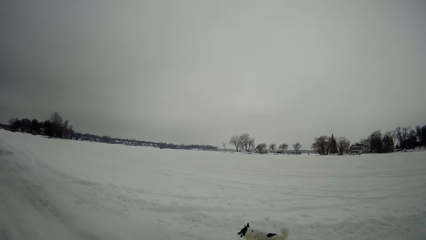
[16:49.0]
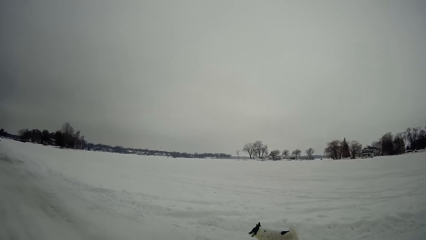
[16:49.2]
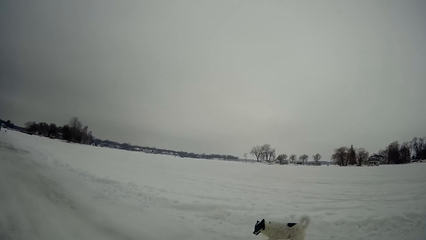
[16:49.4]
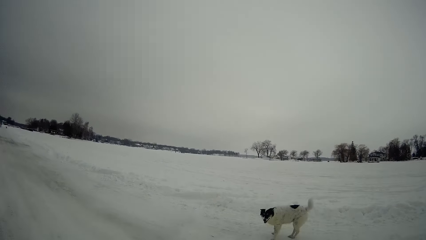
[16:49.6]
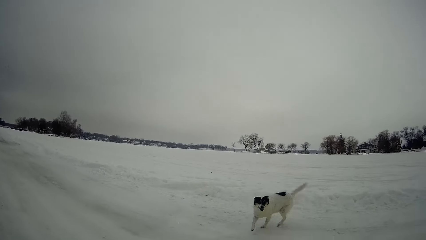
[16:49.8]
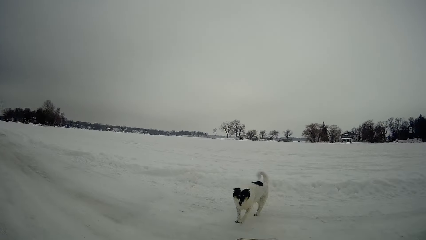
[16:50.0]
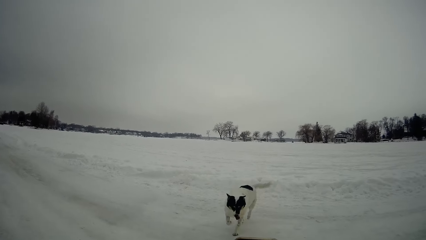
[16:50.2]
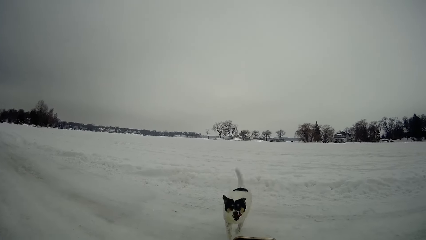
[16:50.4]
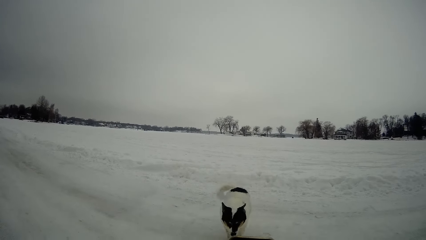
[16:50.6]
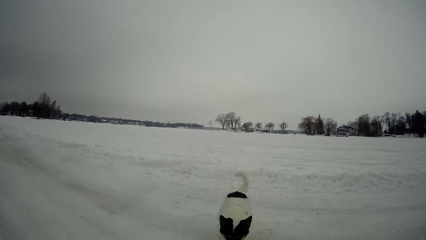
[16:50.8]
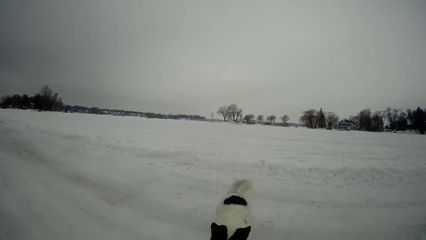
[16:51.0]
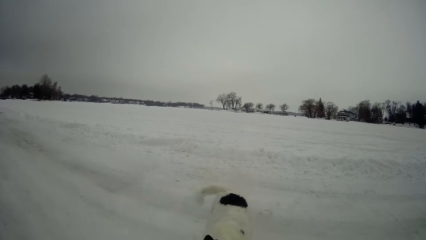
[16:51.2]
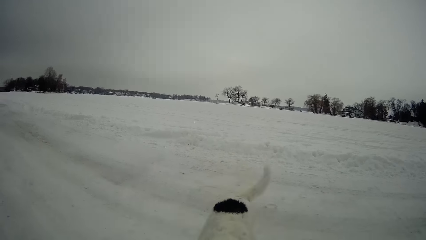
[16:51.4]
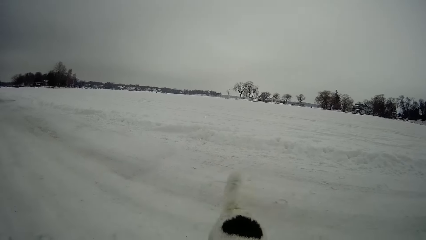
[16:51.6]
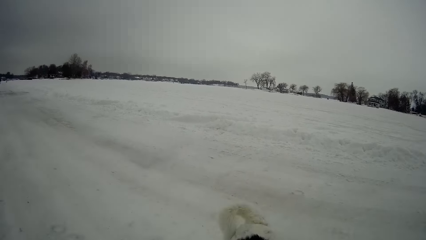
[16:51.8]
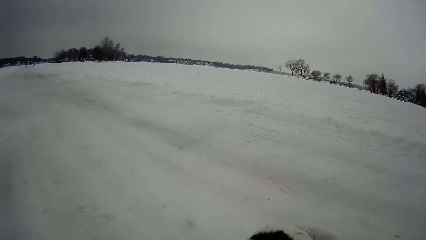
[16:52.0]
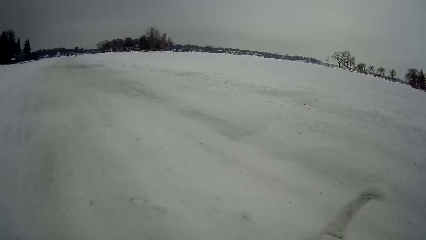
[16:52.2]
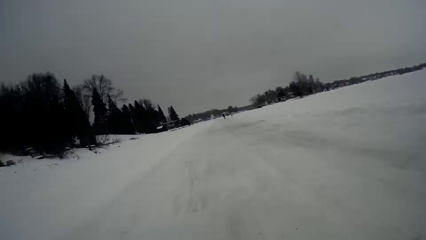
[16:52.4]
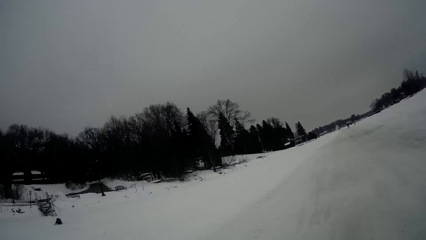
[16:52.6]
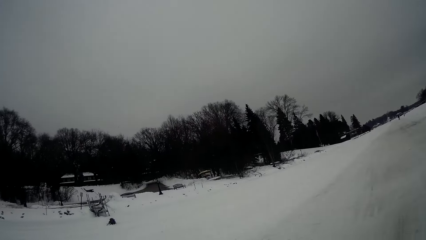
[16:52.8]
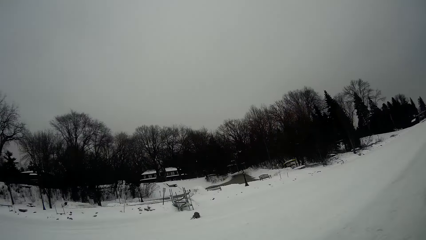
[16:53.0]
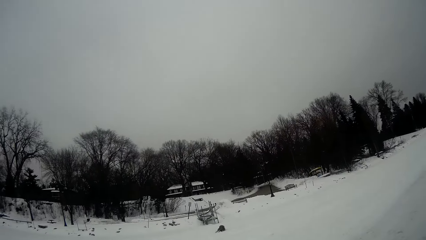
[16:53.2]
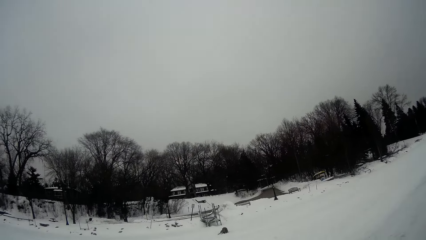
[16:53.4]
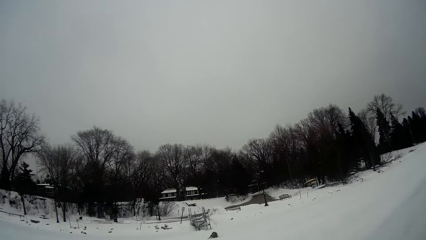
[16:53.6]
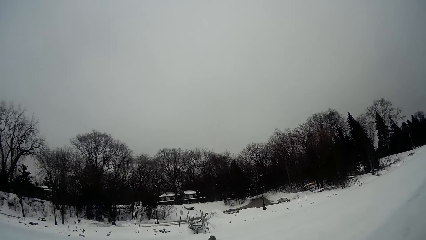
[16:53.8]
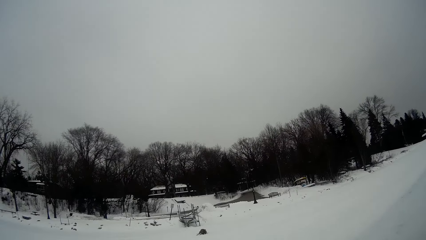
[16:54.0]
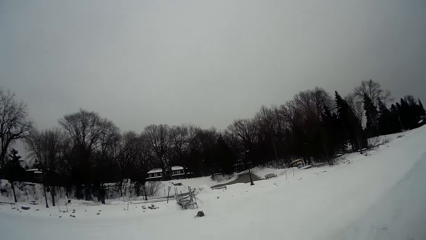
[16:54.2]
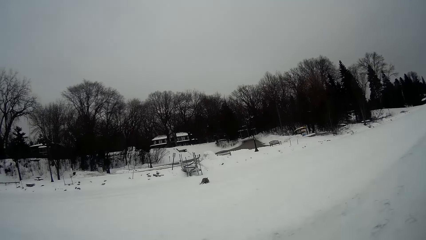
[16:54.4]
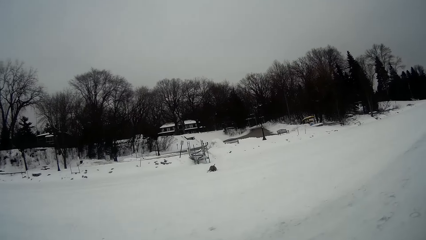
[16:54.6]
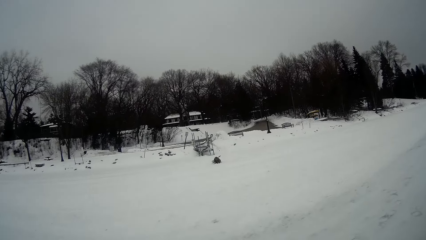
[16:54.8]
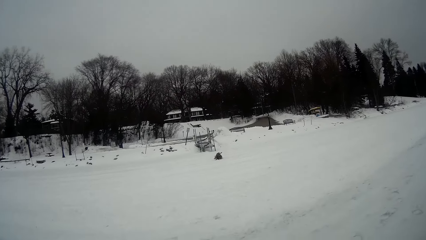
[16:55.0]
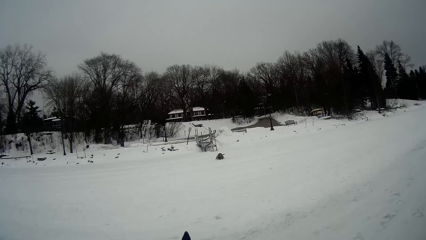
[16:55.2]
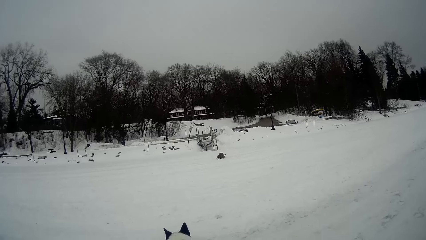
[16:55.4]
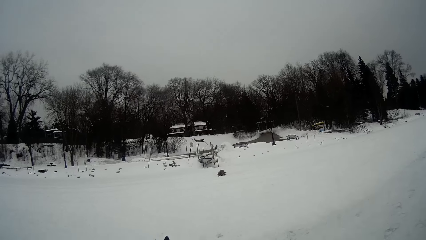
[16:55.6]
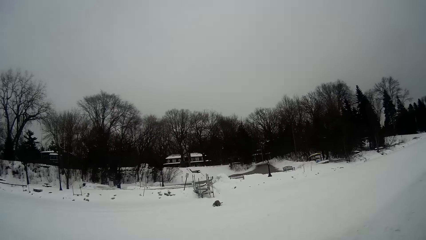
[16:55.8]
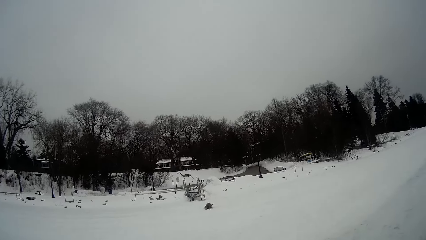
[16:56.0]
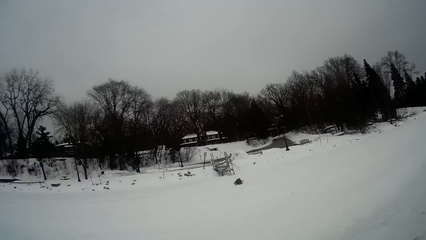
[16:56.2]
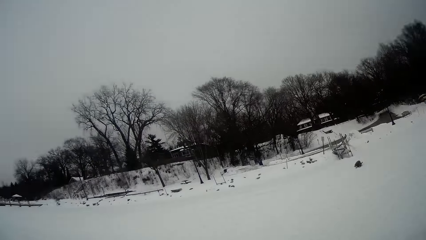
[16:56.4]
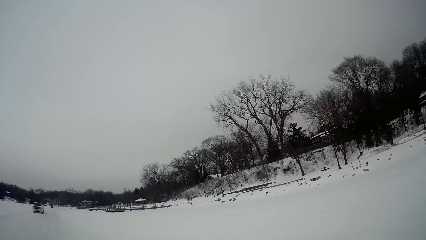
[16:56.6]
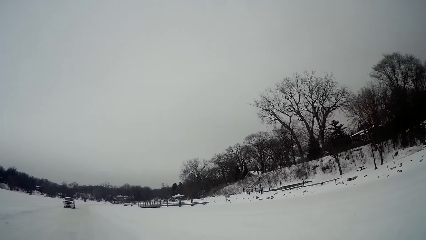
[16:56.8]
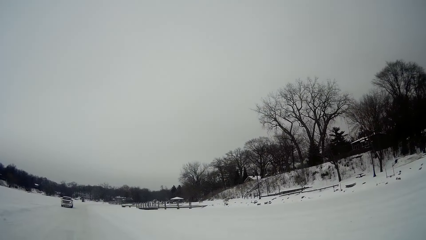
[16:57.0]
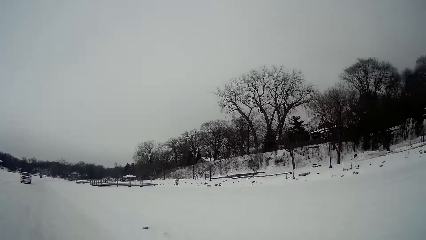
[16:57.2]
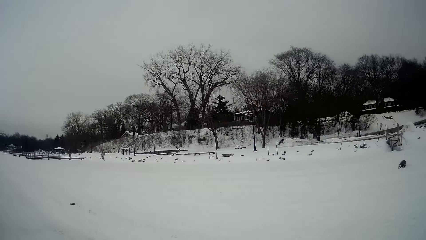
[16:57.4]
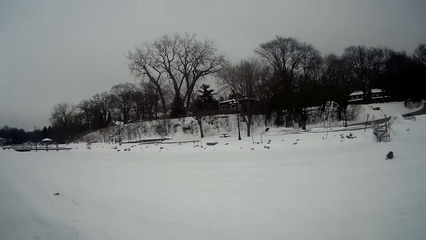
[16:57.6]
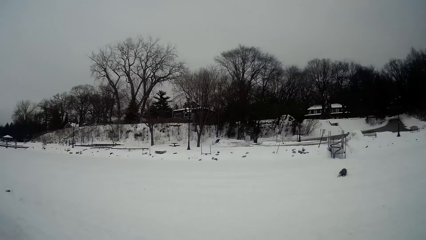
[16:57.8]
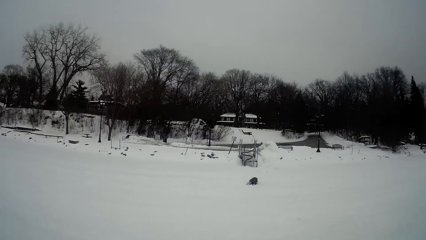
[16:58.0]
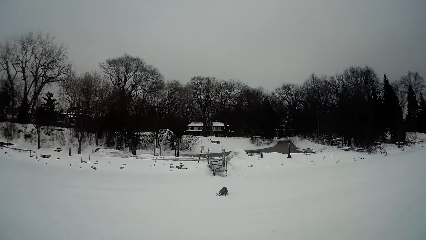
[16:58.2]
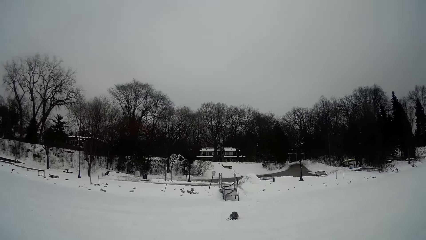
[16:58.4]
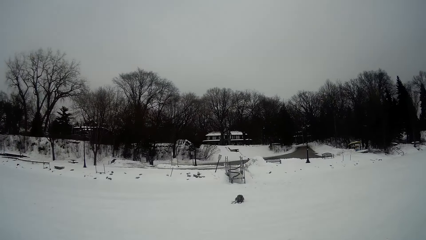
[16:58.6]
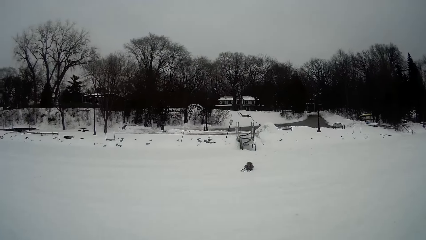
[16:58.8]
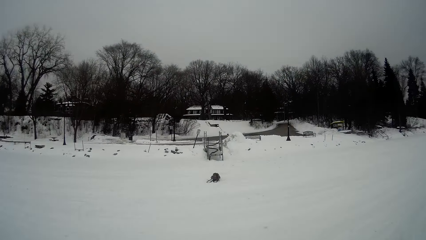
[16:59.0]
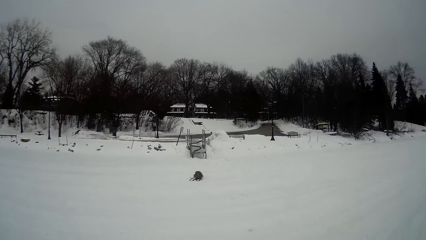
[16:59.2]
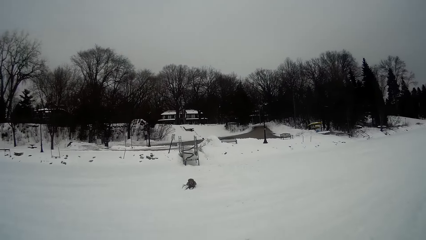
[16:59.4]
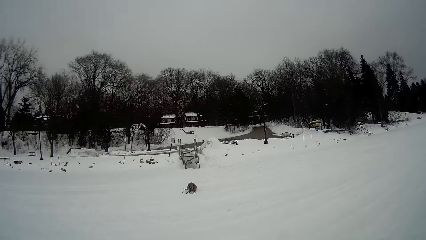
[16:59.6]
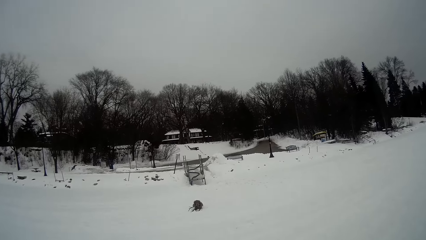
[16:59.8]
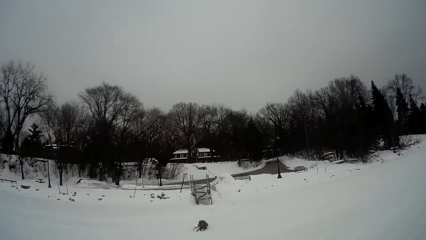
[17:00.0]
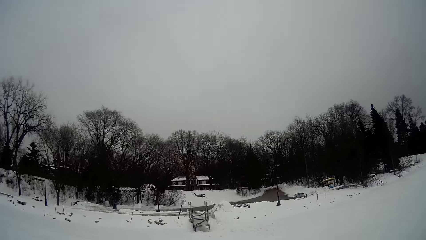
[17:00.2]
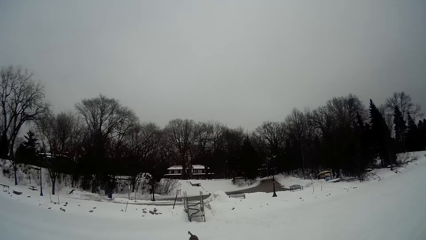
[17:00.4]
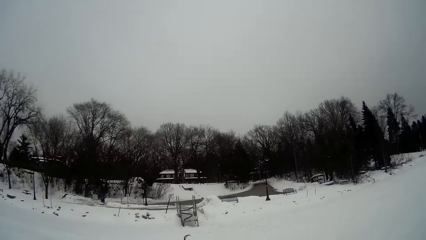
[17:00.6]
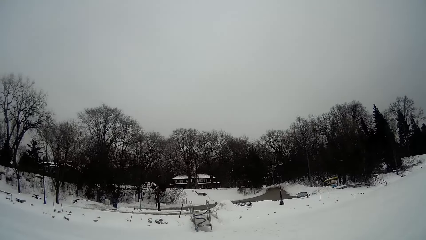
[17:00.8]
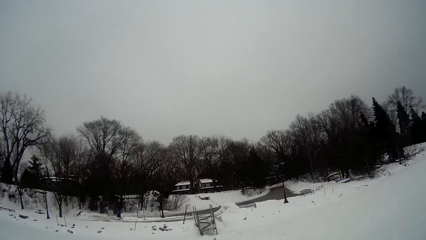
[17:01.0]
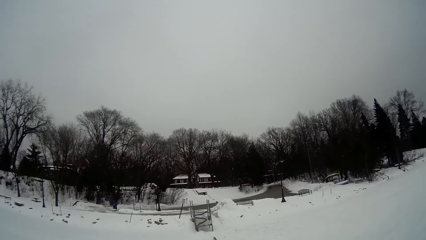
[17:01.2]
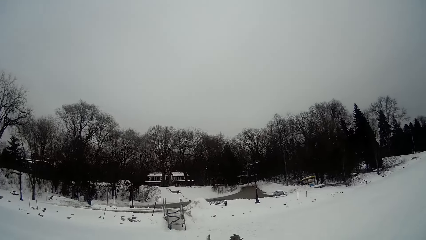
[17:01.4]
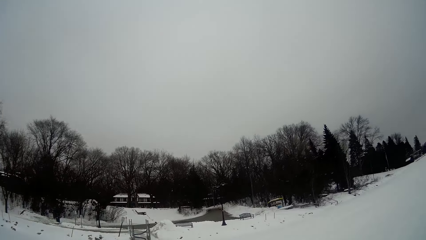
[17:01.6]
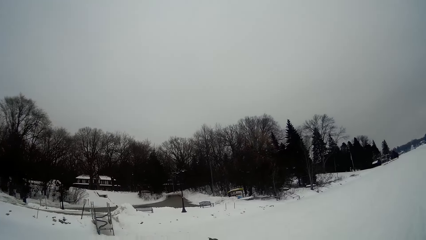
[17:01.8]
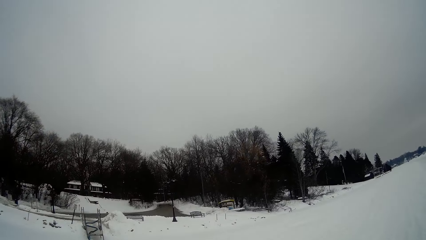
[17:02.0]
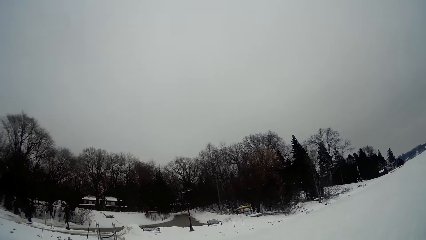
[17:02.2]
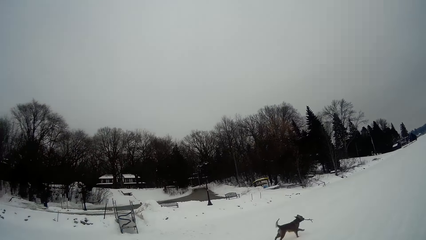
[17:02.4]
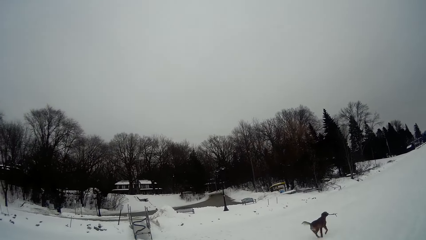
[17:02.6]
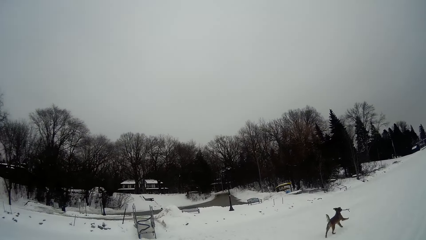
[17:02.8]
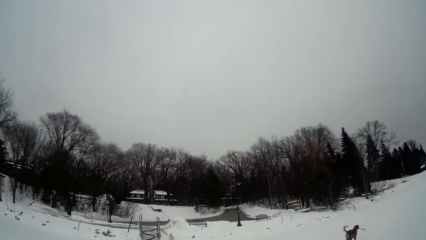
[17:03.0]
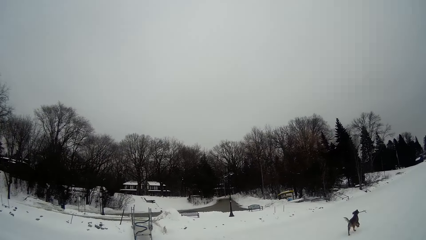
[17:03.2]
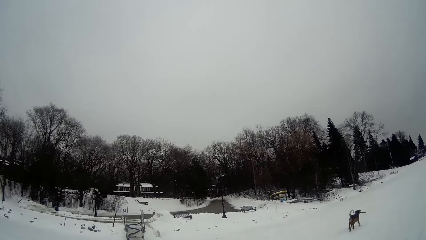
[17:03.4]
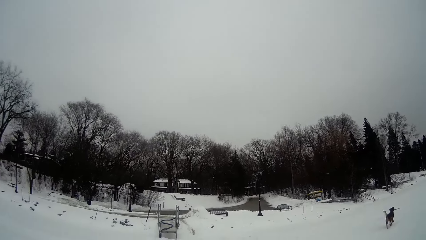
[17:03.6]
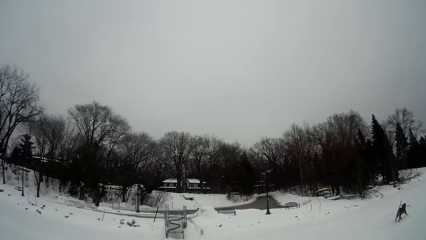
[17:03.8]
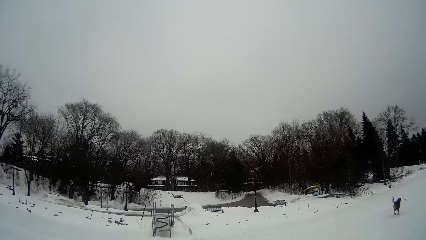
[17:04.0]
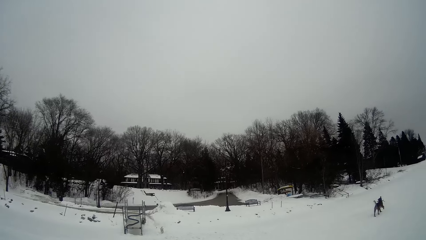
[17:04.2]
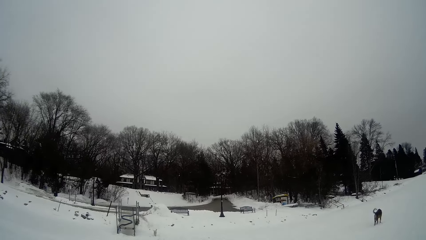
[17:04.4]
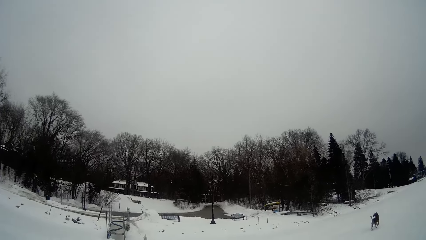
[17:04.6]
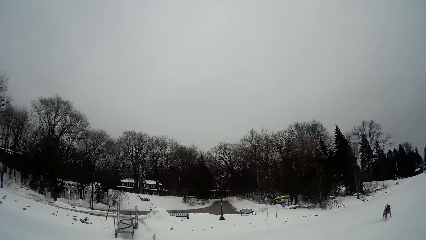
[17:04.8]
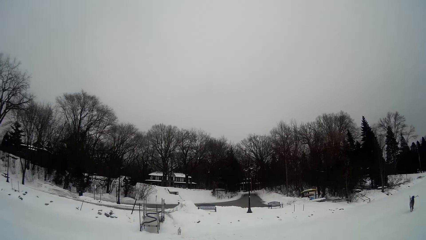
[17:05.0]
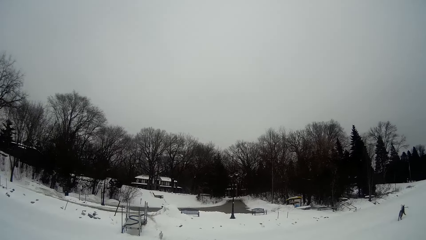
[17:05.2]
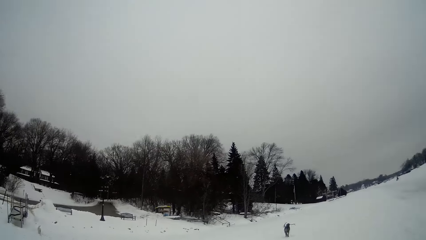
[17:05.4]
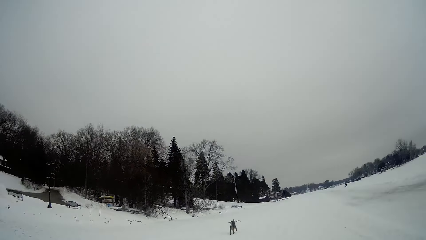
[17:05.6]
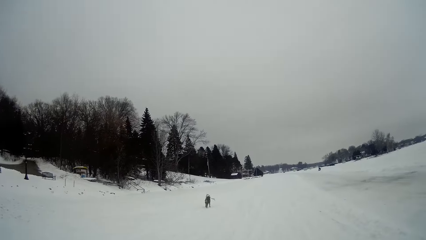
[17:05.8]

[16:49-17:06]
The camera wearer looks around. They play with the dog.
